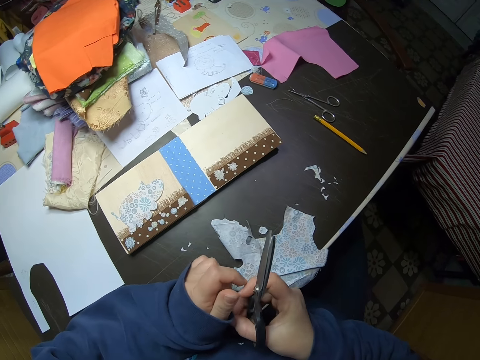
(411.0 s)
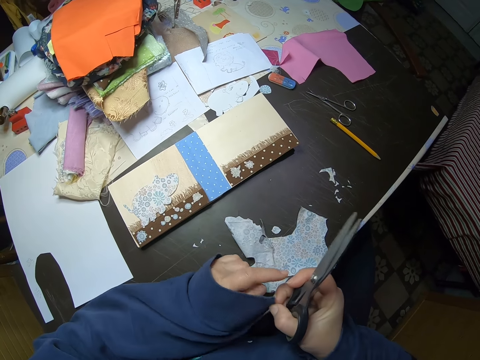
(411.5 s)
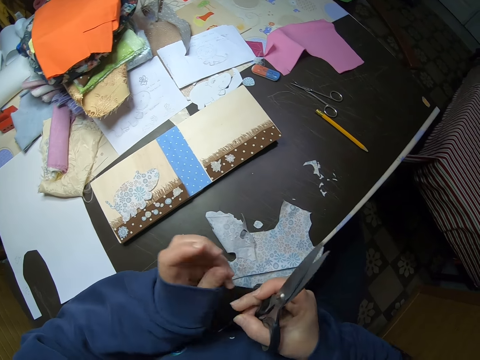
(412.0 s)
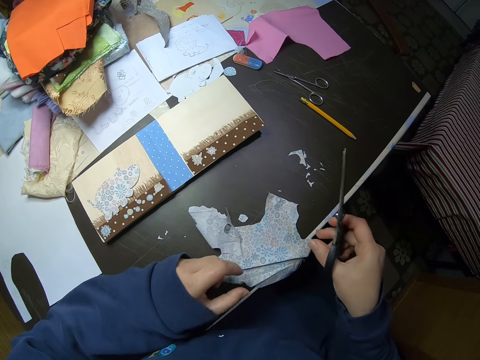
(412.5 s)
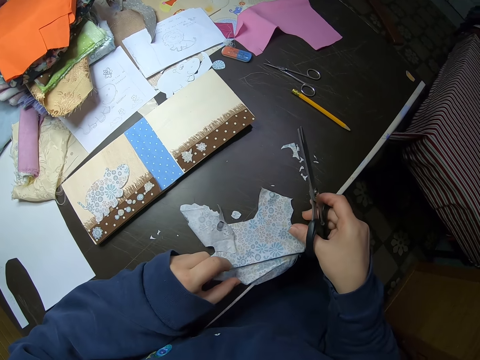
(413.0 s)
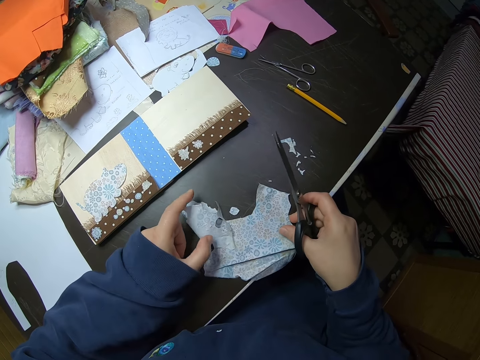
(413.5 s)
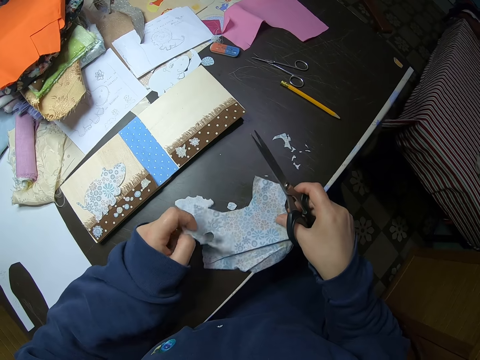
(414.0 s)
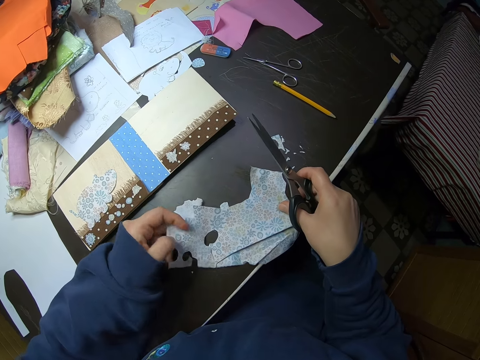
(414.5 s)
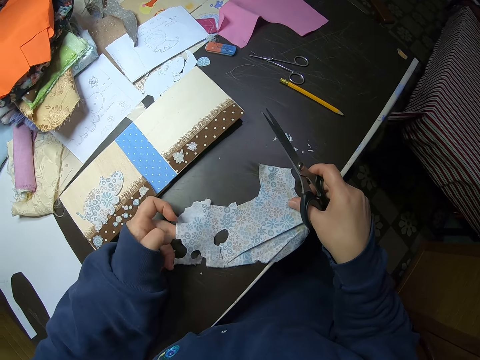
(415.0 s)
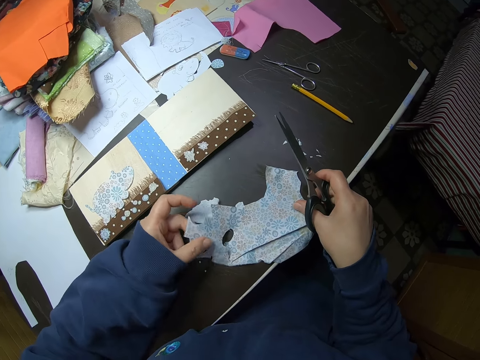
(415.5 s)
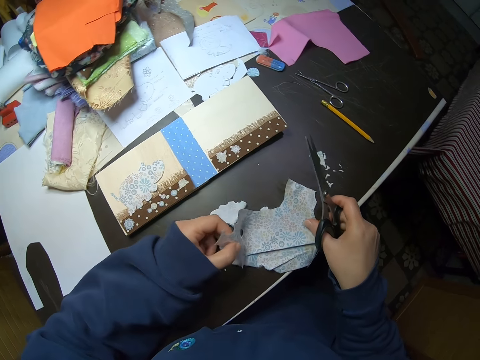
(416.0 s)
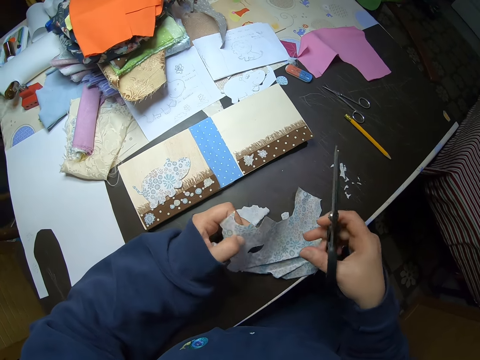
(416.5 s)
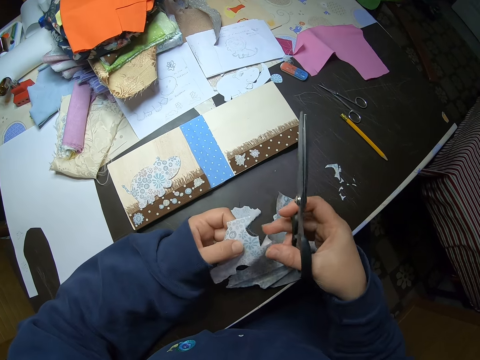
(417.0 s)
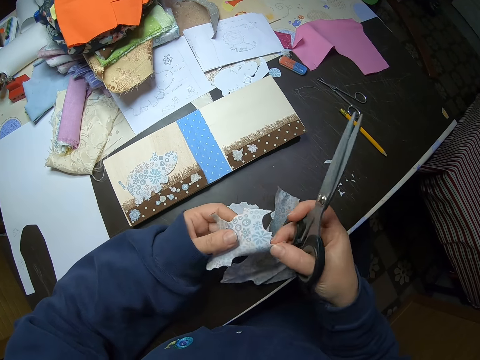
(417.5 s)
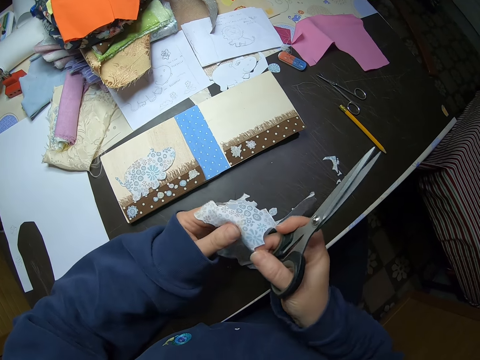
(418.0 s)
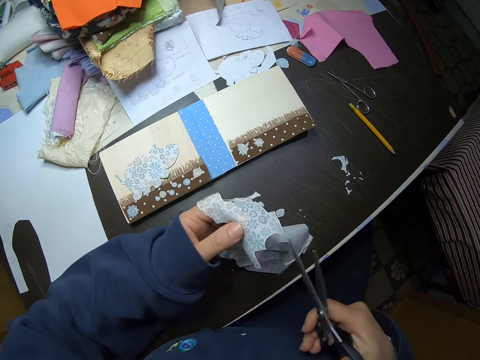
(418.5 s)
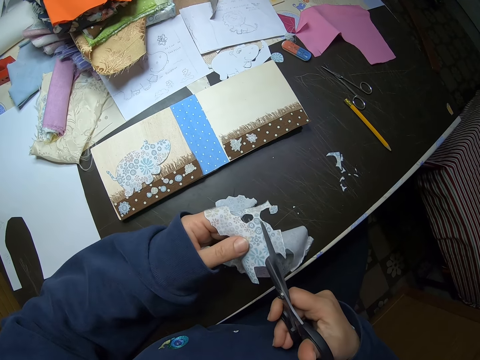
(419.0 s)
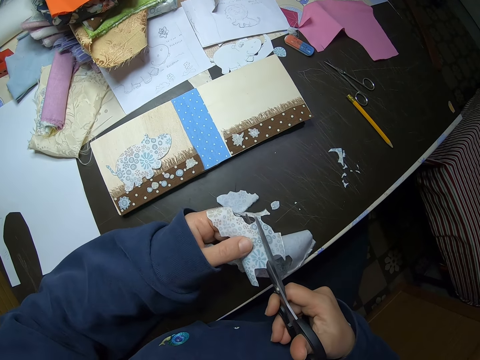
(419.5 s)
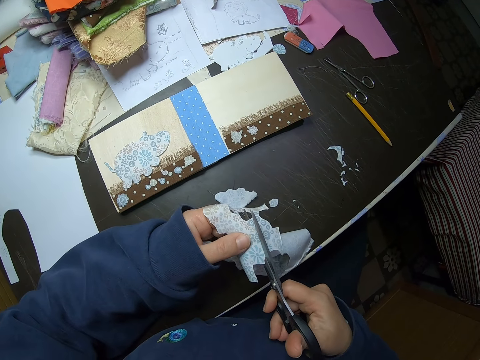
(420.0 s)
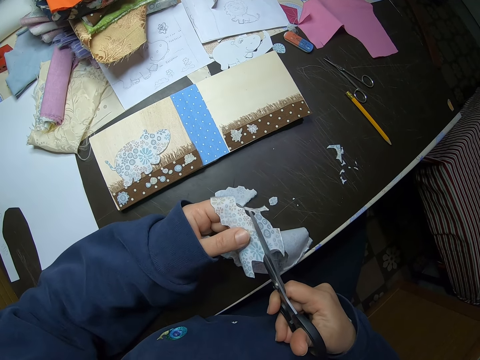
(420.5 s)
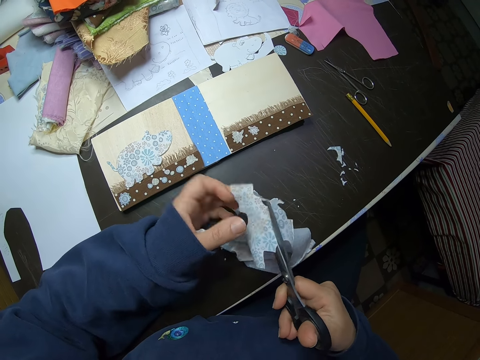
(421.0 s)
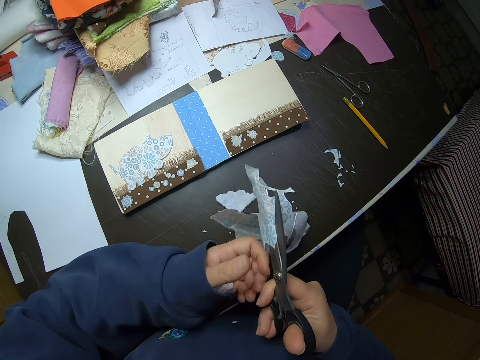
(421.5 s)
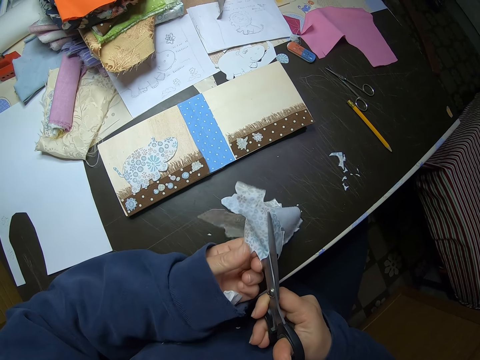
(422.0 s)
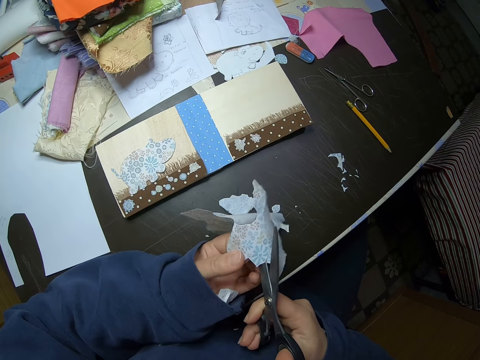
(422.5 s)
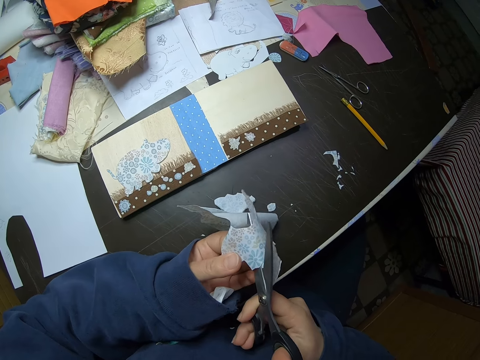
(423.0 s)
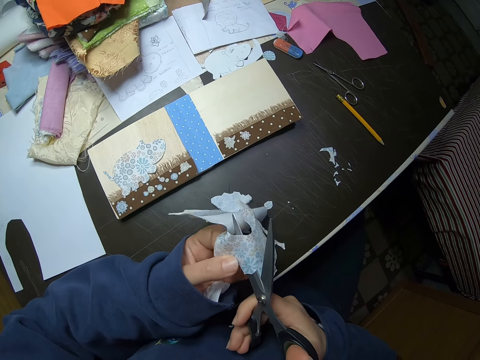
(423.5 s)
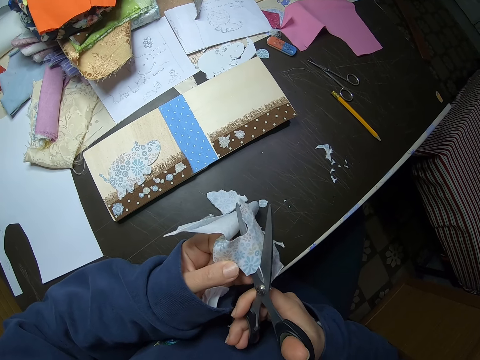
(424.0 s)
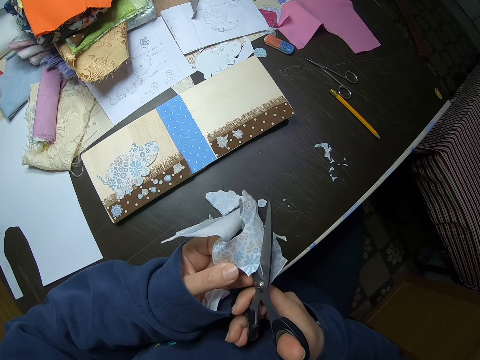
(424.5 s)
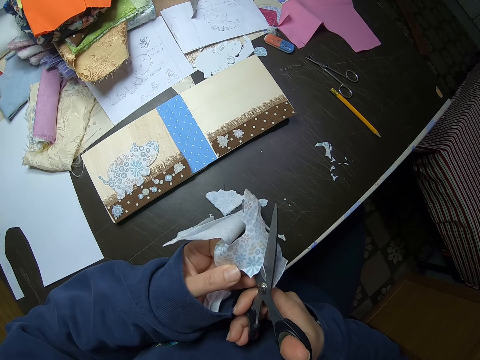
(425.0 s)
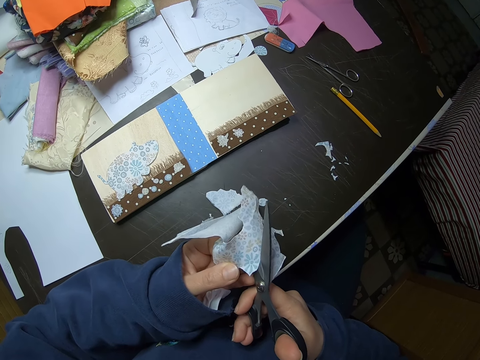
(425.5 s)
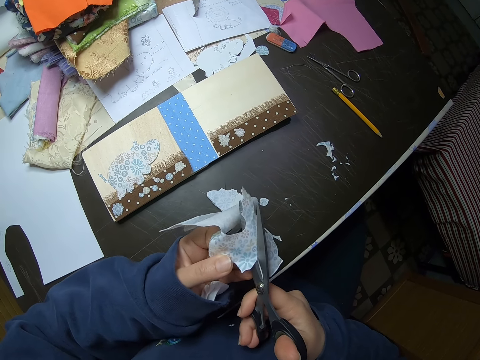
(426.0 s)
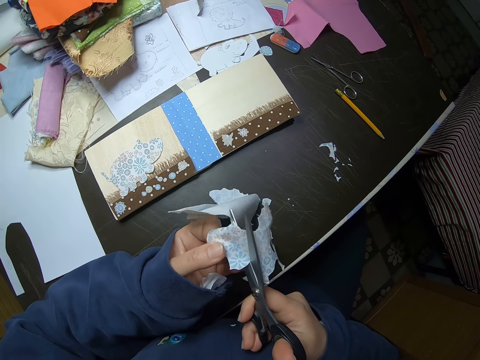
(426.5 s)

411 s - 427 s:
The camera wearer adjusts the hem of her cardigan with her right hand. She takes the cloth. She holds the piece of fabric on the table with both hands. She adjusts the piece of fabric with both hands. She cuts the piece of fabric with scissors. She adjusts the piece of fabric with her left hand.

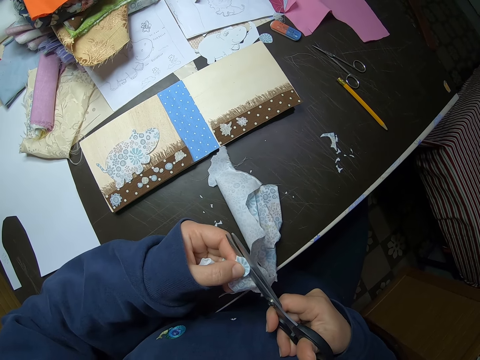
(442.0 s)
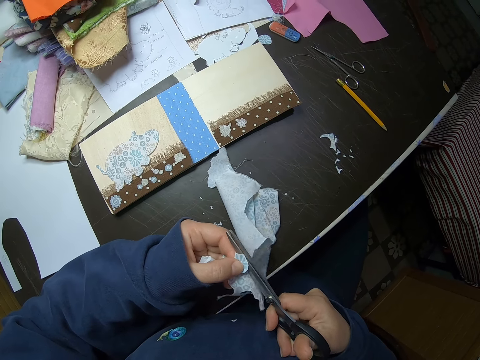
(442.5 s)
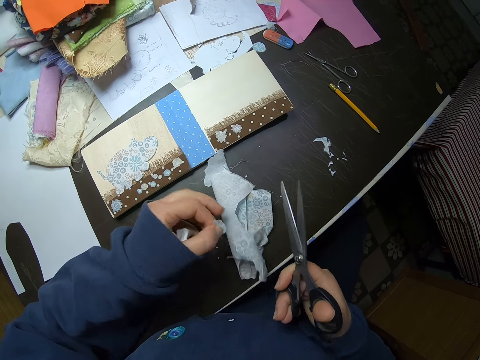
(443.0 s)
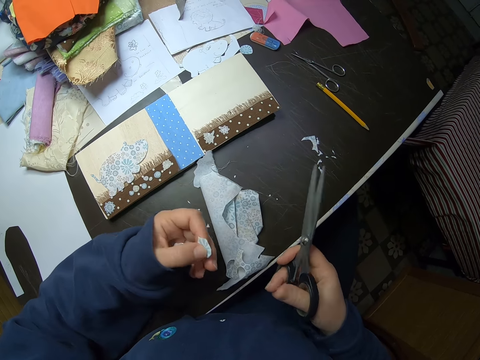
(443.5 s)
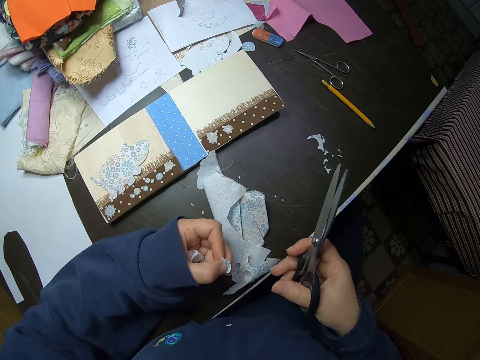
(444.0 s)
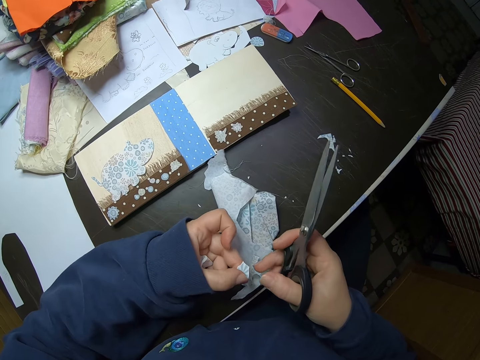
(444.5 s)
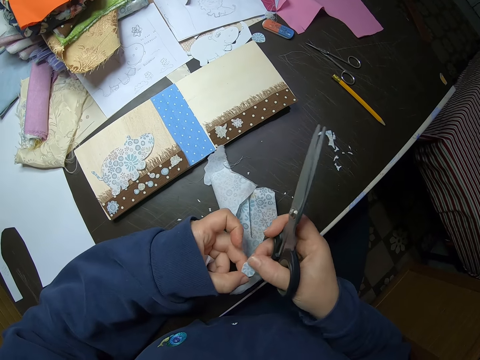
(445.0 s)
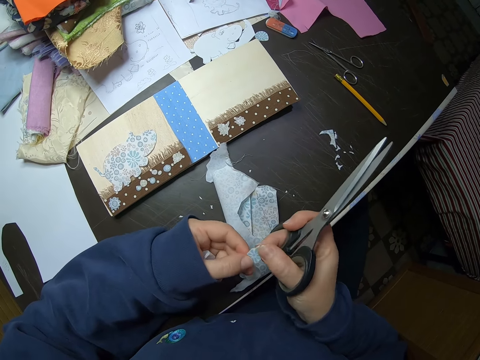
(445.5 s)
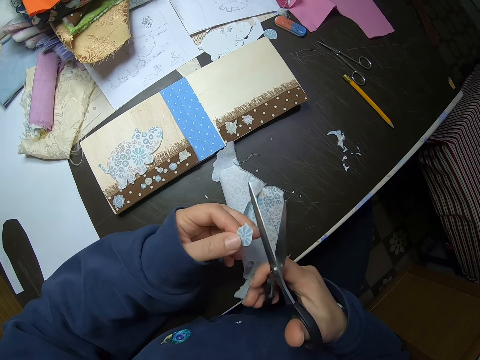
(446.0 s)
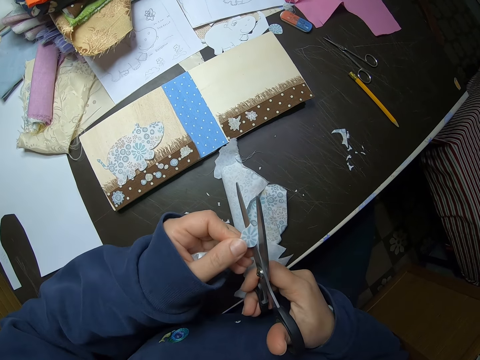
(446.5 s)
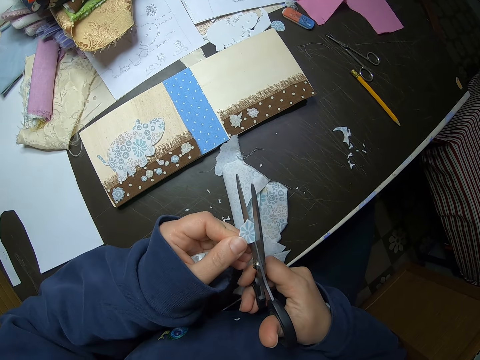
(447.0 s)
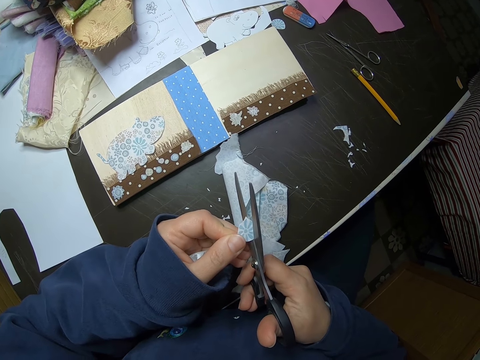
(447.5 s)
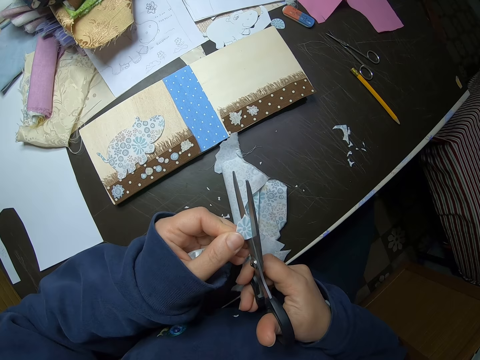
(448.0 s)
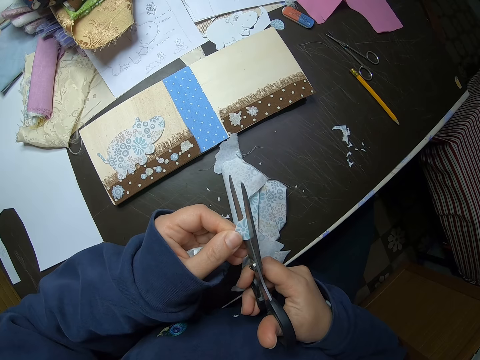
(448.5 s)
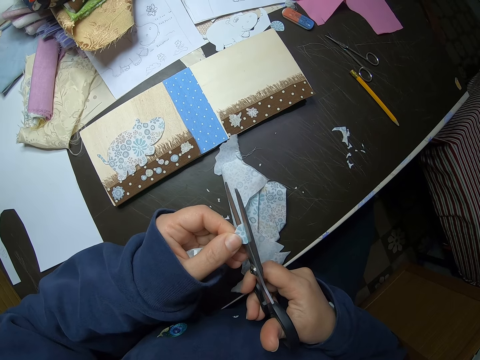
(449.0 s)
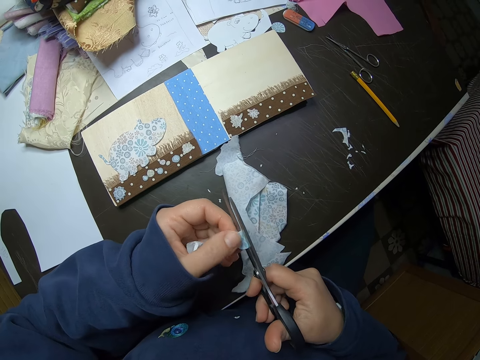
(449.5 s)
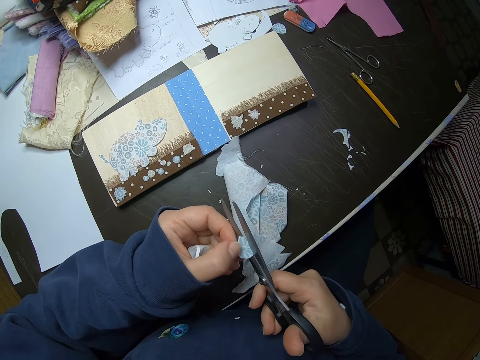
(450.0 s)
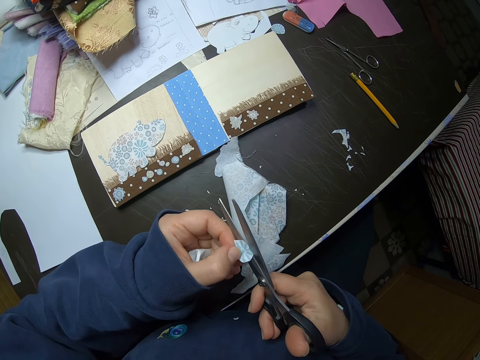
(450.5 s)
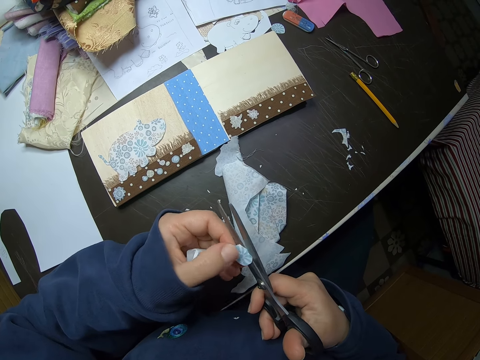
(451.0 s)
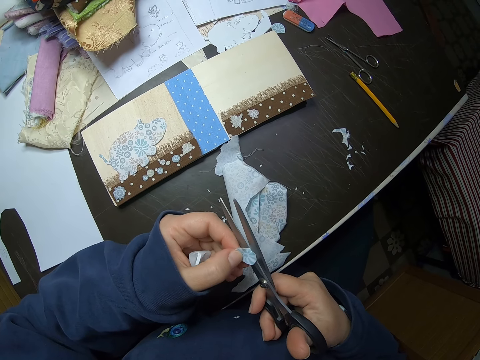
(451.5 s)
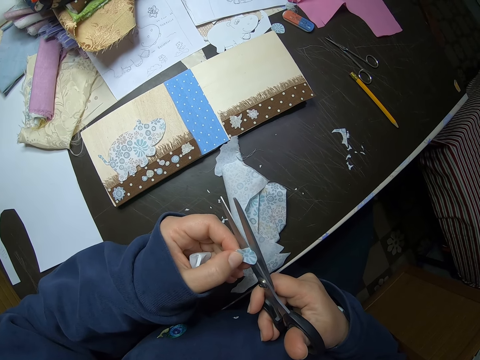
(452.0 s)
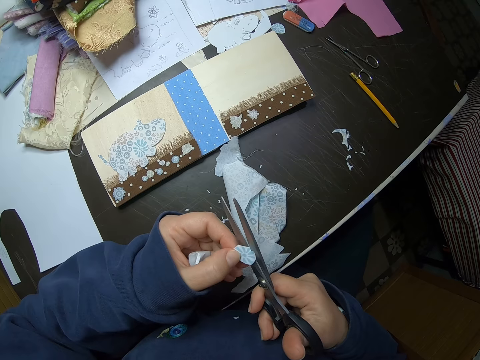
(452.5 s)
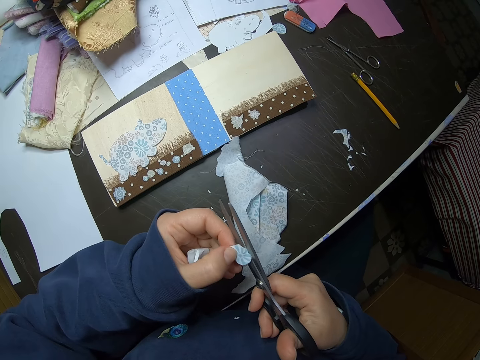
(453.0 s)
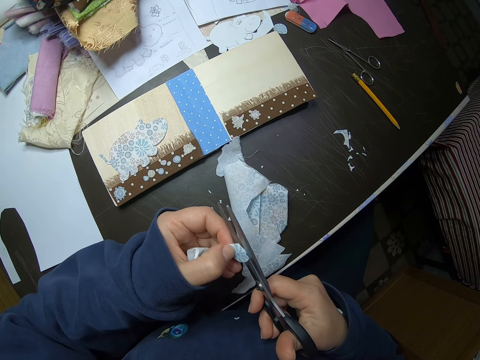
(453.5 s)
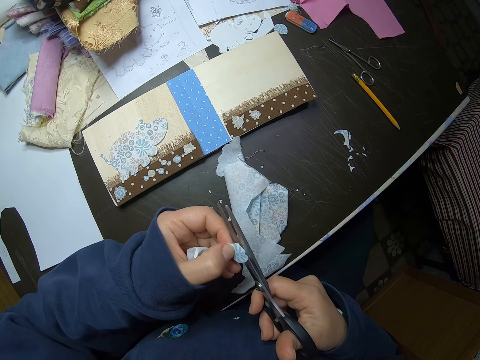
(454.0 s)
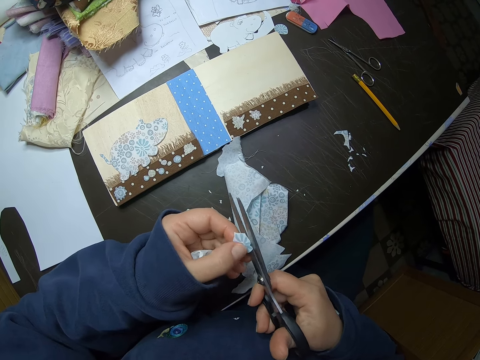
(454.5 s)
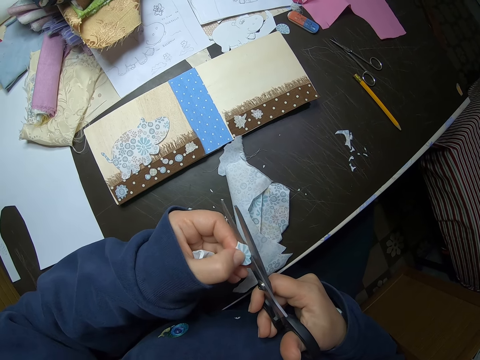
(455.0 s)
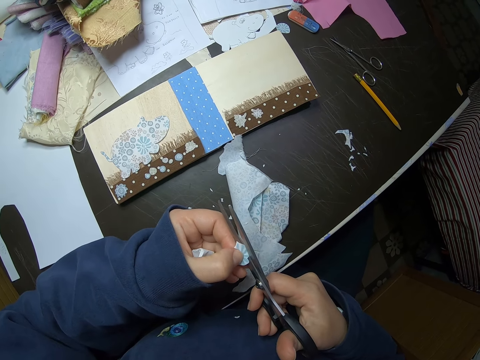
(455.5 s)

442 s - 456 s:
The camera wearer holds the fabric in her left hand. She touches the piece of cloth. She cuts the piece of fabric gently with scissors. She adjusts the fabric with her left hand.
